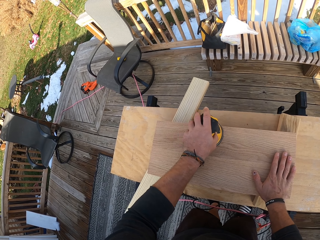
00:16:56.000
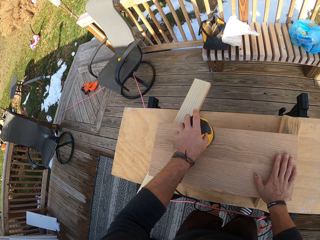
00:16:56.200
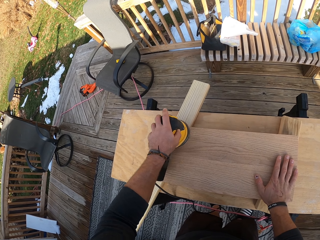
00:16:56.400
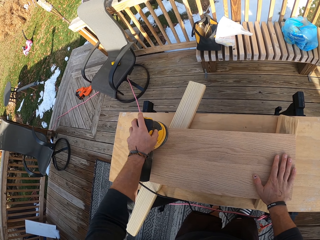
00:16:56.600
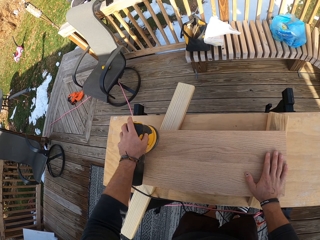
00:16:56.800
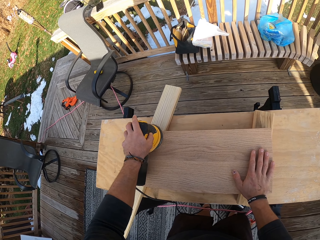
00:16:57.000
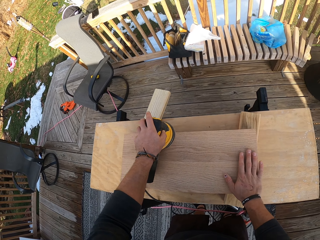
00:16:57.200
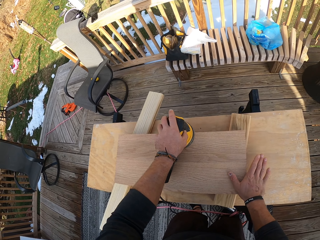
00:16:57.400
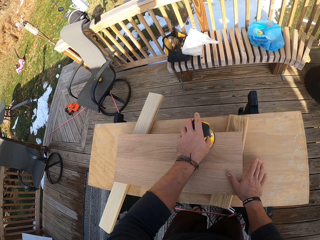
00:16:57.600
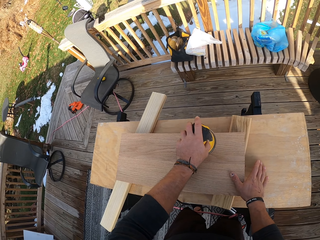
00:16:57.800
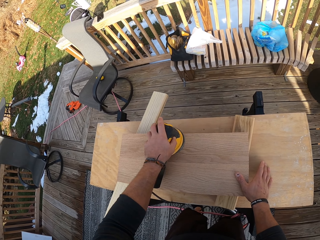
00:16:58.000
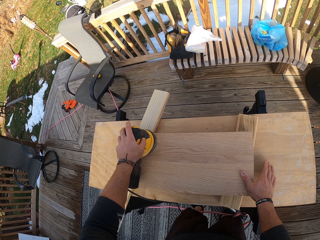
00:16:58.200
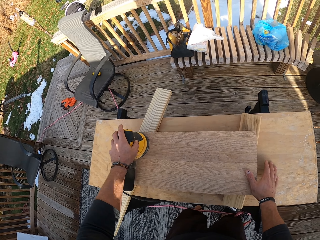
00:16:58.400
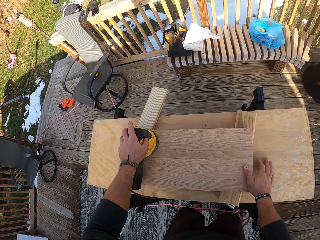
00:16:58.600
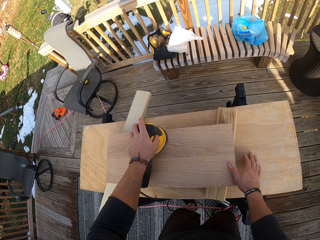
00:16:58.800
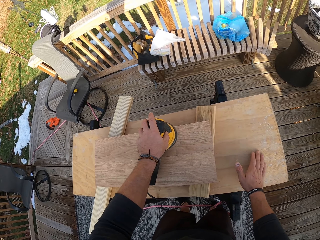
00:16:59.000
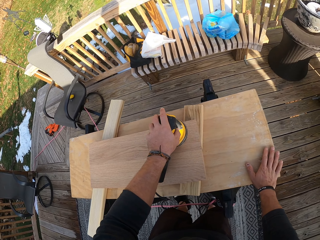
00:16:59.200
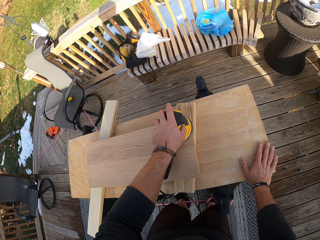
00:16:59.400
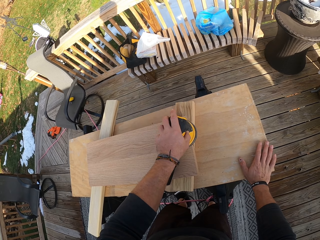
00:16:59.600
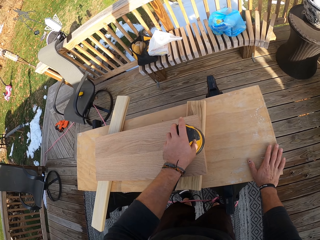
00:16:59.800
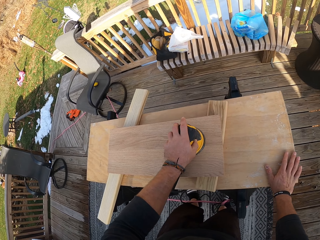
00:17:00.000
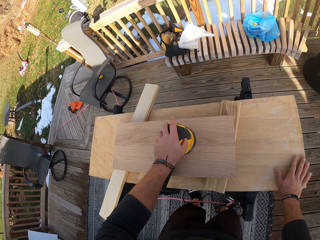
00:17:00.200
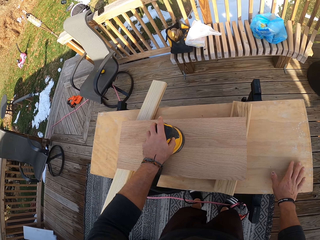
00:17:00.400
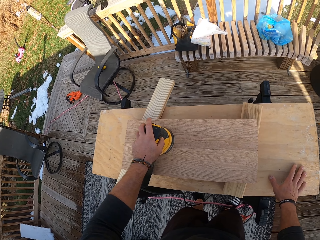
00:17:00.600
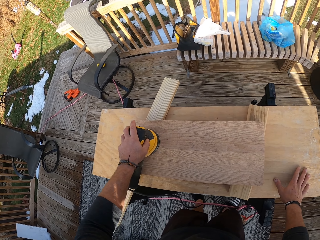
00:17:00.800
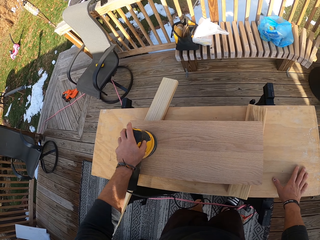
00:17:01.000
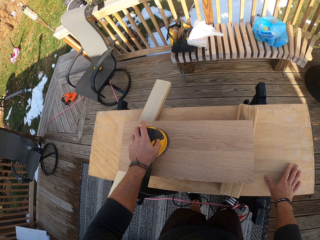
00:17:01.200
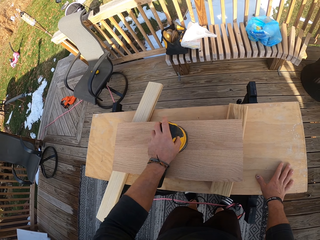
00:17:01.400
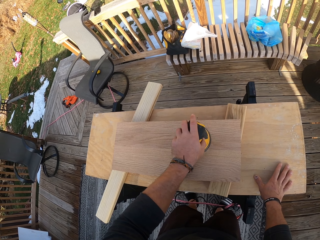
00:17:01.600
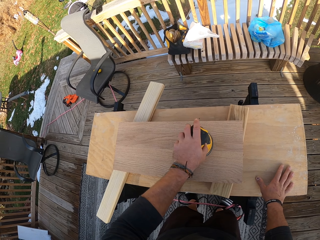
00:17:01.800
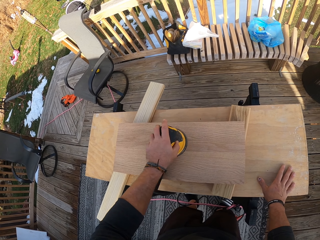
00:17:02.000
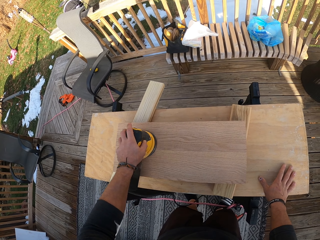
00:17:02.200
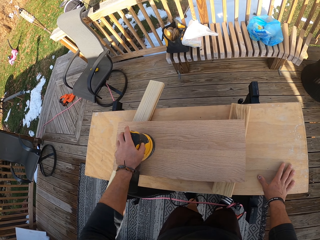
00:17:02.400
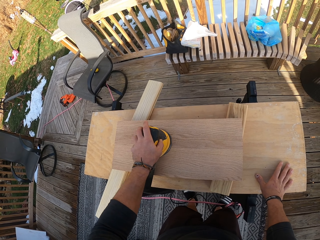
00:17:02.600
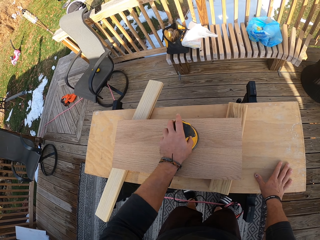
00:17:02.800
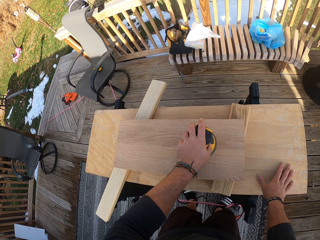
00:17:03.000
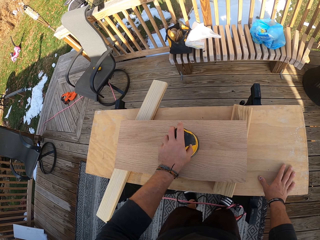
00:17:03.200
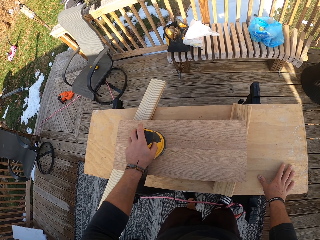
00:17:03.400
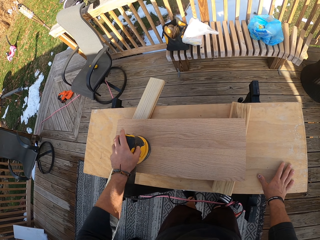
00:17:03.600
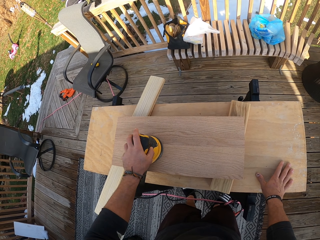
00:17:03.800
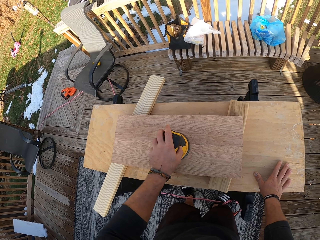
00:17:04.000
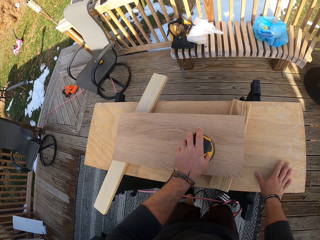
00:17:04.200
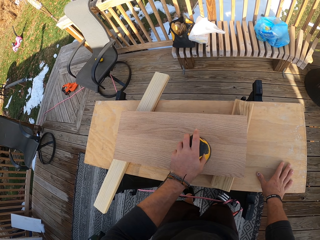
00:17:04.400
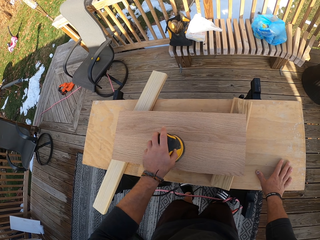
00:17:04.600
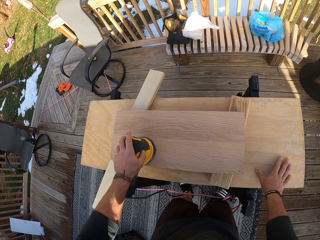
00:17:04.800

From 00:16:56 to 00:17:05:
The camera wearer places his right hand on the table.

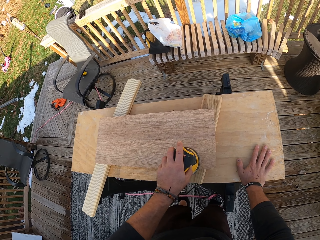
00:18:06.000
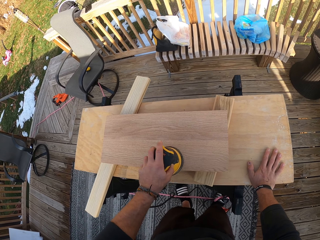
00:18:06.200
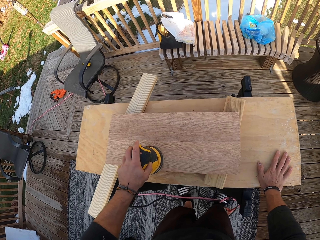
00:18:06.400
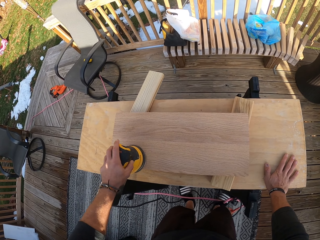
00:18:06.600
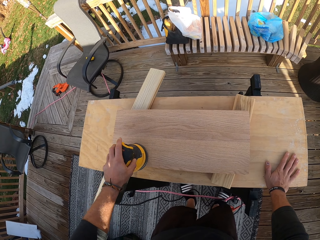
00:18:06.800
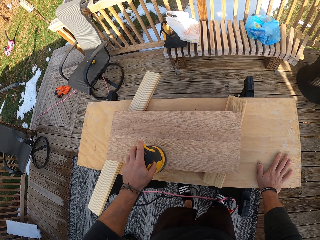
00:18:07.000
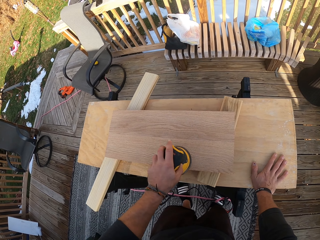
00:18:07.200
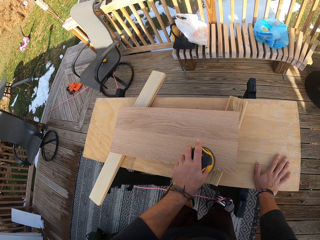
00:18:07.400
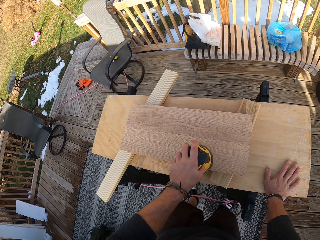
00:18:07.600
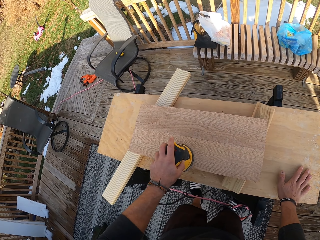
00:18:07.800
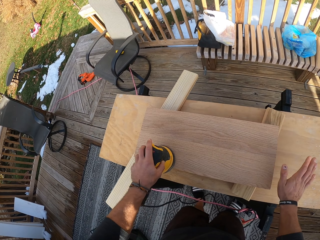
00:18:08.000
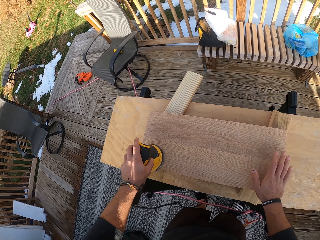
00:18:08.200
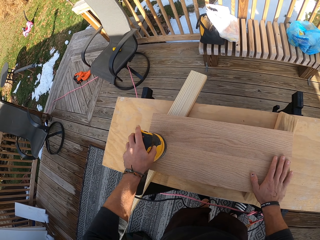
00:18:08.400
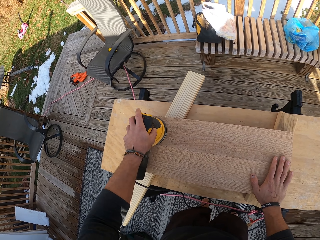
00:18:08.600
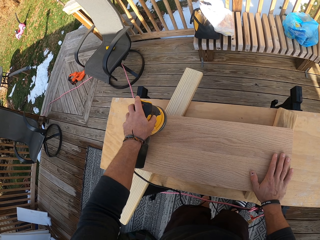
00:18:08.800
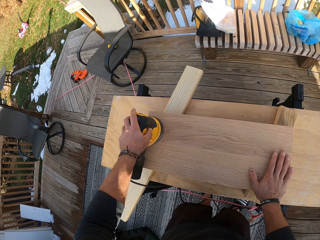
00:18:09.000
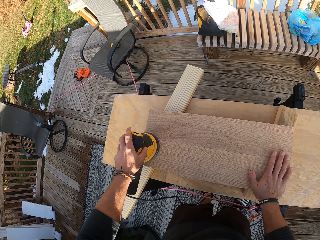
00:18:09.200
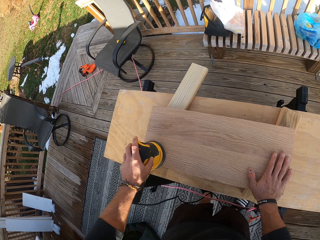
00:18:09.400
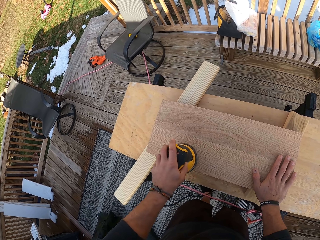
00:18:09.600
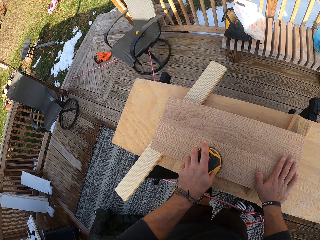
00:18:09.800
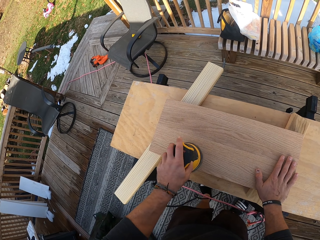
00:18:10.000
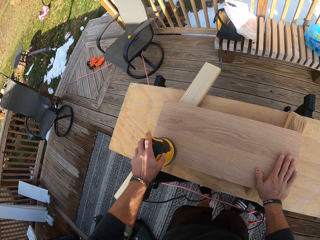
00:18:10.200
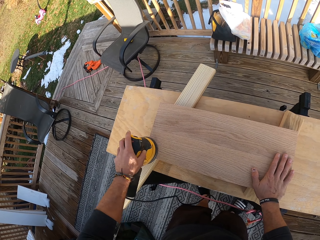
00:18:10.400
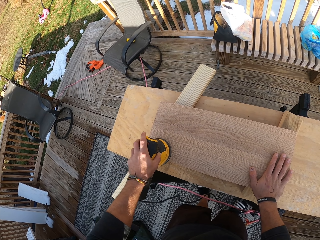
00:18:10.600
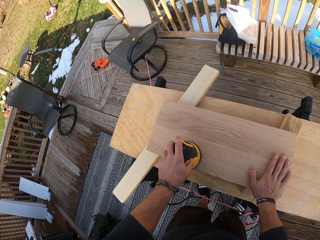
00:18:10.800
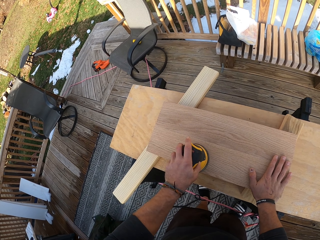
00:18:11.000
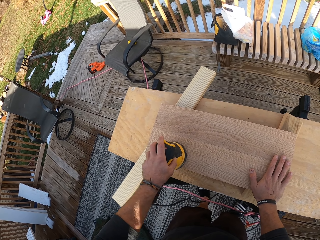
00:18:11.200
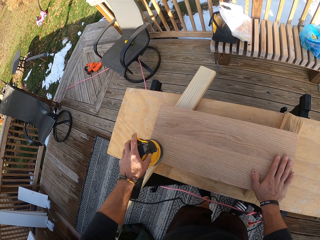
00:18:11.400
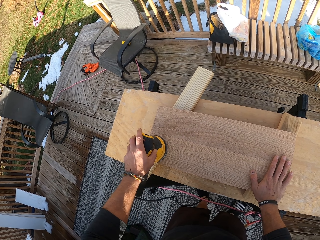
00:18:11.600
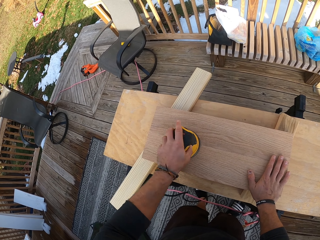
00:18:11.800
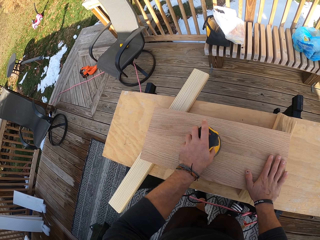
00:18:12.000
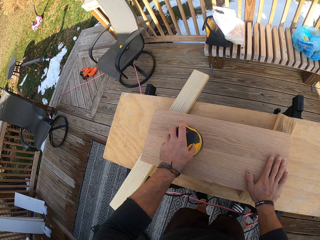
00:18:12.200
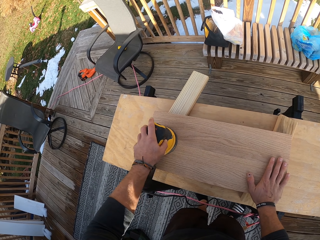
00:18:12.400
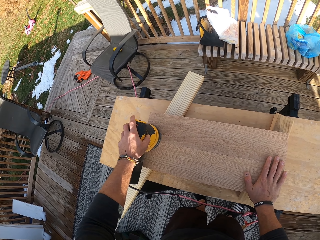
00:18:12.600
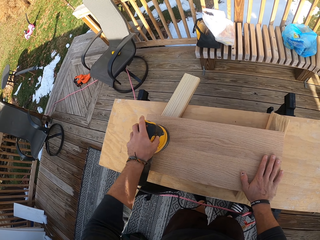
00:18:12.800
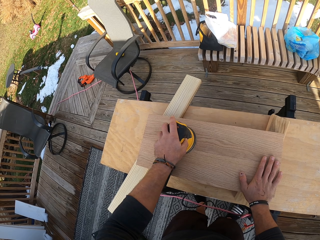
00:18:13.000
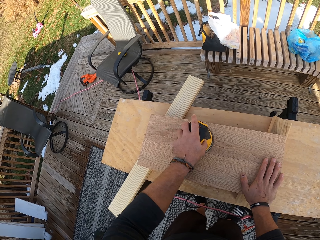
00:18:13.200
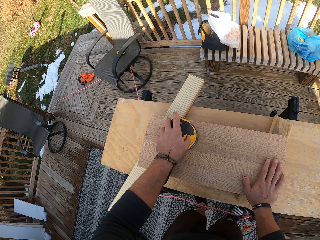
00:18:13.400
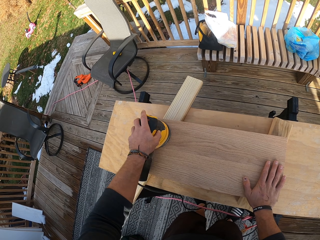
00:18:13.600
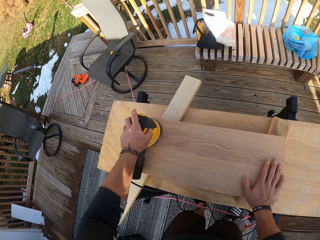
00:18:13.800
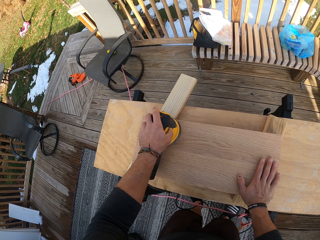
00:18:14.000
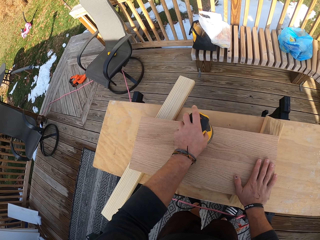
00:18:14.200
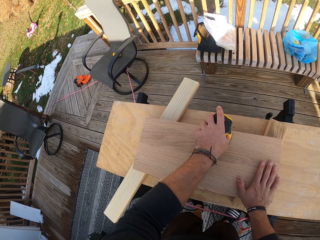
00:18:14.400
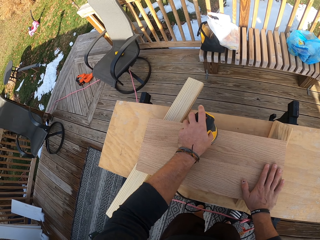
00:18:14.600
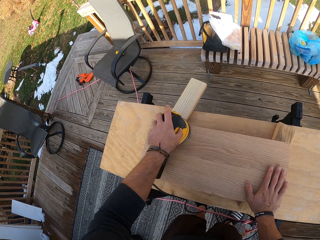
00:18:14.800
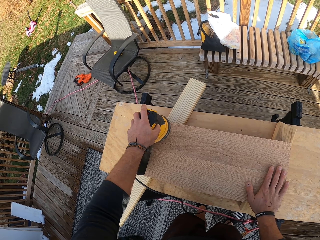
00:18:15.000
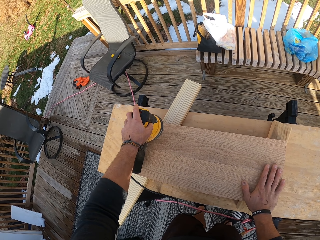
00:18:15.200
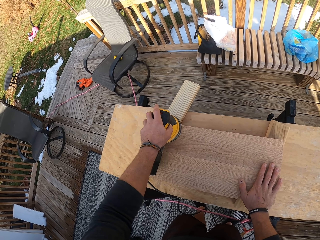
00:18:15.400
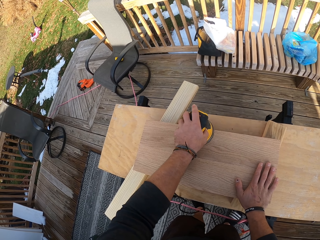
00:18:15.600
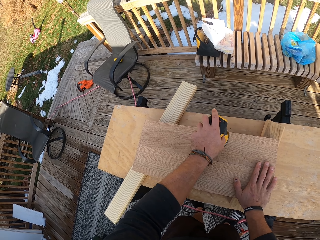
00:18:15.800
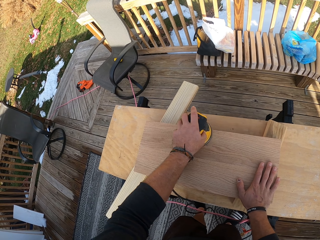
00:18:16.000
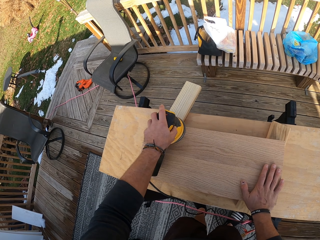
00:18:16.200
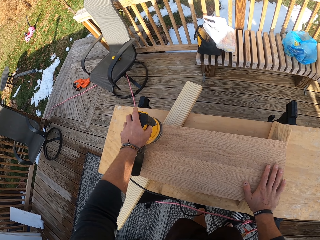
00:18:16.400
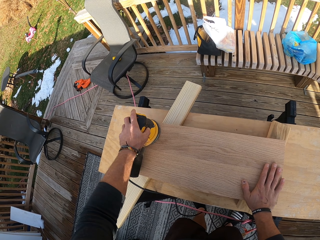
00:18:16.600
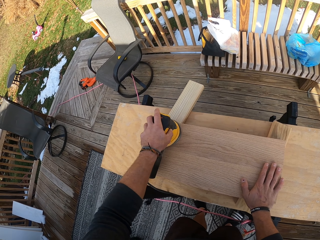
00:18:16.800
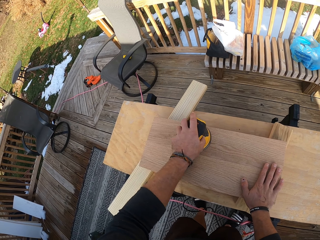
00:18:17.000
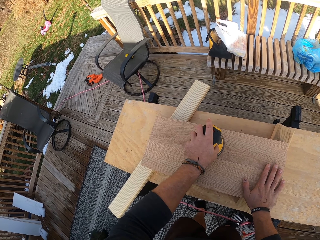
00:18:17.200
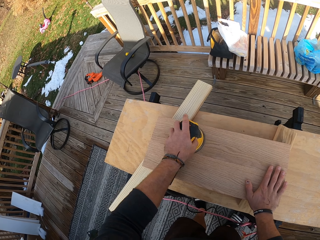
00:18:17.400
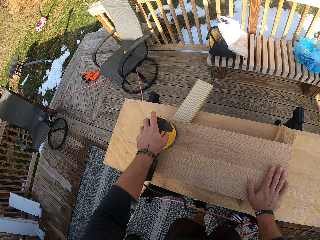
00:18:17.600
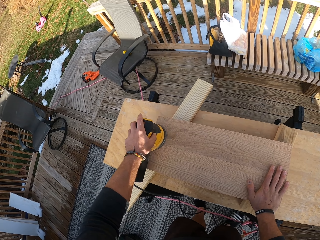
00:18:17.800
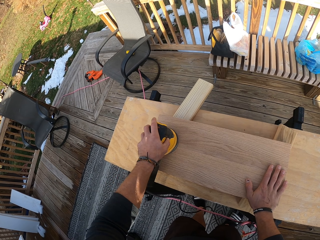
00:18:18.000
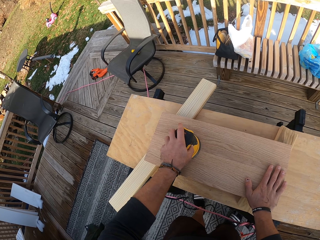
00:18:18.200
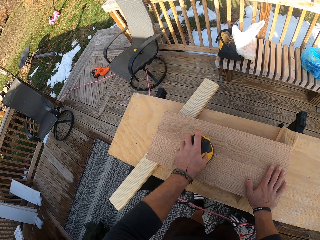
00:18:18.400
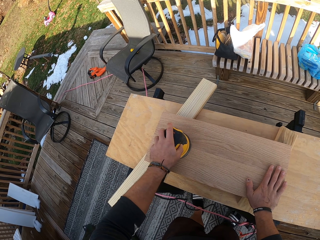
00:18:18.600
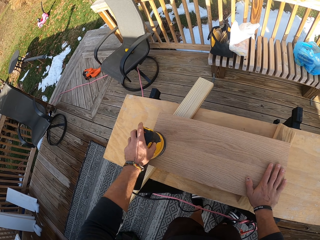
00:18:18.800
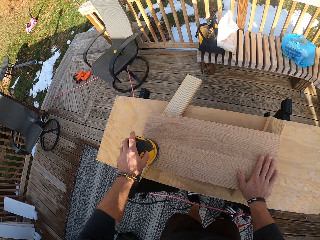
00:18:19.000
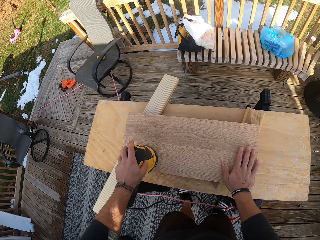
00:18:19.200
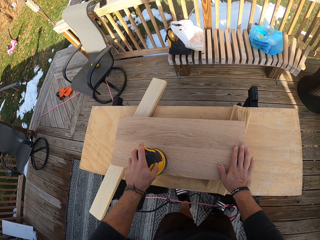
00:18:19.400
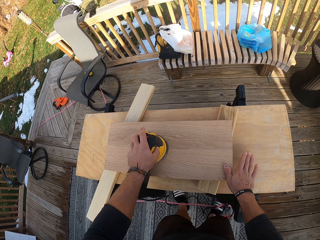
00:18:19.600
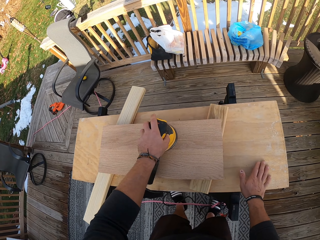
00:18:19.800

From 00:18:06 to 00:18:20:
The camera wearer smoothens the wood. He places his right hand on the piece of wood on the table.
